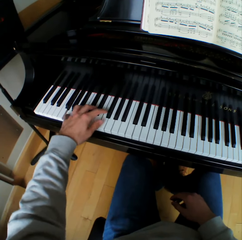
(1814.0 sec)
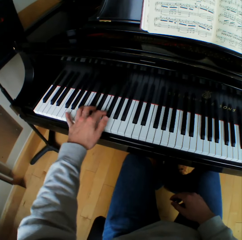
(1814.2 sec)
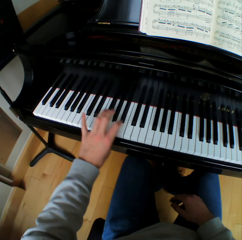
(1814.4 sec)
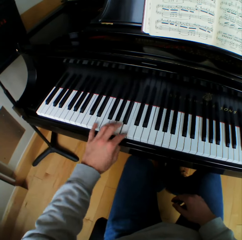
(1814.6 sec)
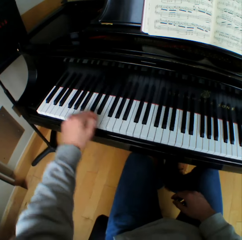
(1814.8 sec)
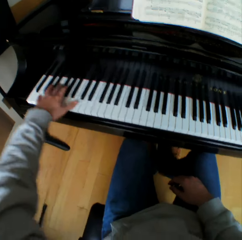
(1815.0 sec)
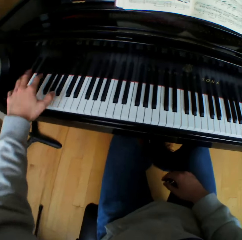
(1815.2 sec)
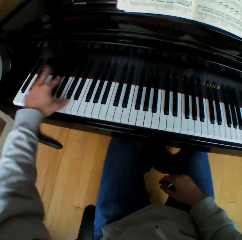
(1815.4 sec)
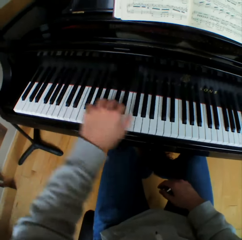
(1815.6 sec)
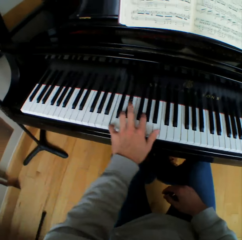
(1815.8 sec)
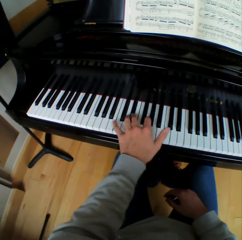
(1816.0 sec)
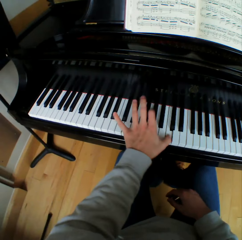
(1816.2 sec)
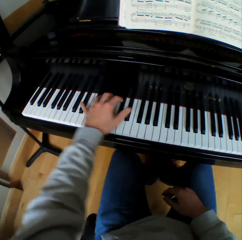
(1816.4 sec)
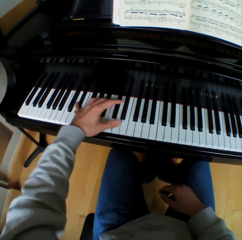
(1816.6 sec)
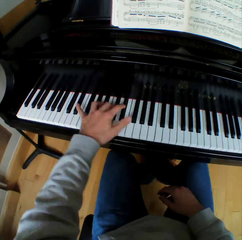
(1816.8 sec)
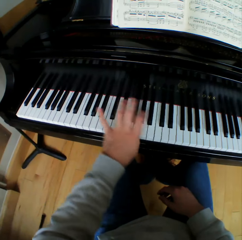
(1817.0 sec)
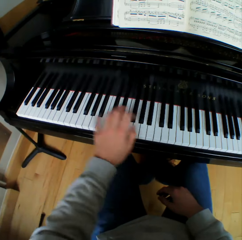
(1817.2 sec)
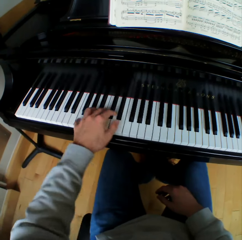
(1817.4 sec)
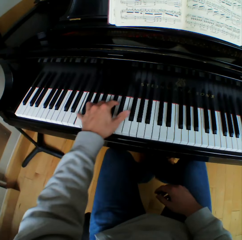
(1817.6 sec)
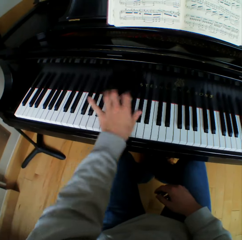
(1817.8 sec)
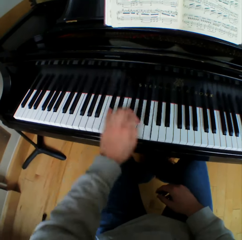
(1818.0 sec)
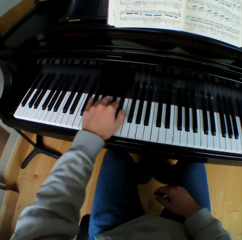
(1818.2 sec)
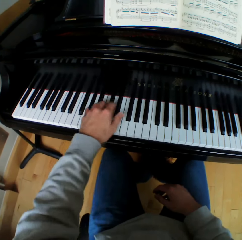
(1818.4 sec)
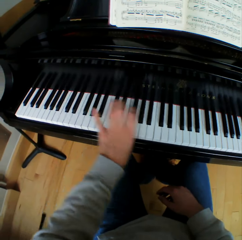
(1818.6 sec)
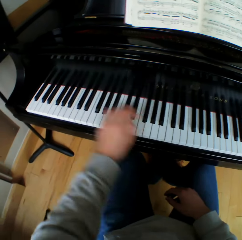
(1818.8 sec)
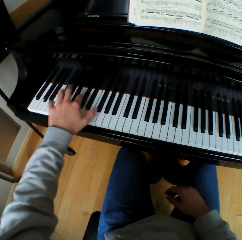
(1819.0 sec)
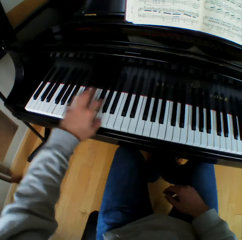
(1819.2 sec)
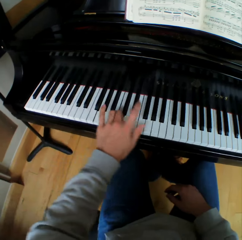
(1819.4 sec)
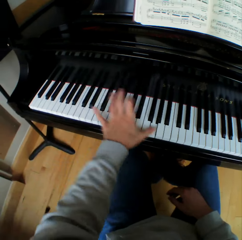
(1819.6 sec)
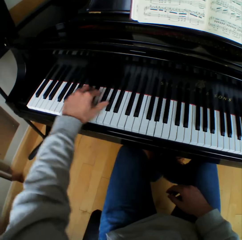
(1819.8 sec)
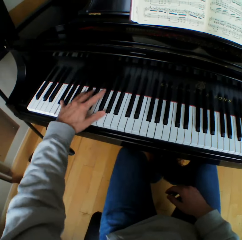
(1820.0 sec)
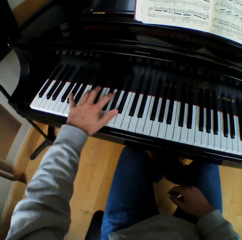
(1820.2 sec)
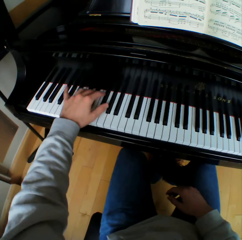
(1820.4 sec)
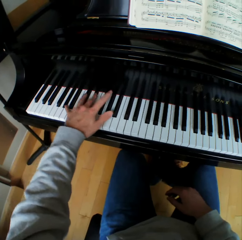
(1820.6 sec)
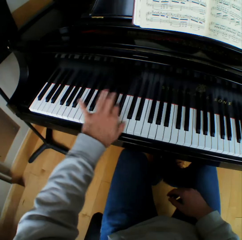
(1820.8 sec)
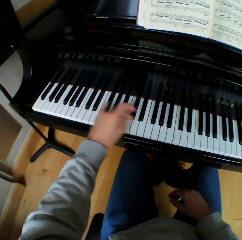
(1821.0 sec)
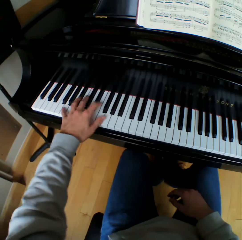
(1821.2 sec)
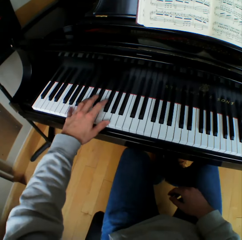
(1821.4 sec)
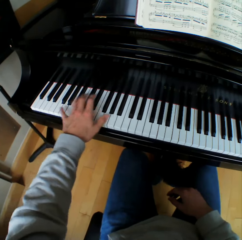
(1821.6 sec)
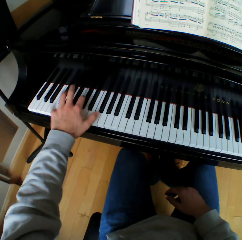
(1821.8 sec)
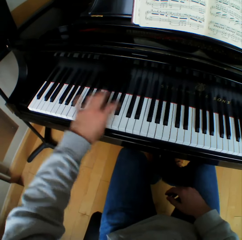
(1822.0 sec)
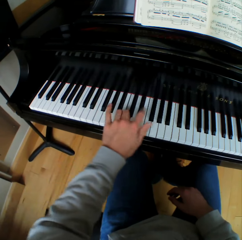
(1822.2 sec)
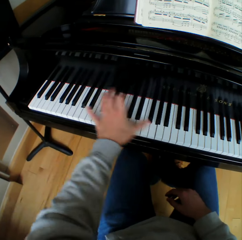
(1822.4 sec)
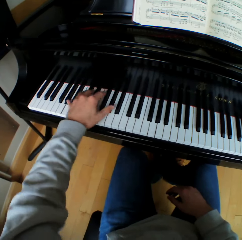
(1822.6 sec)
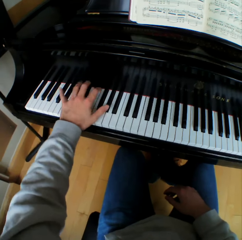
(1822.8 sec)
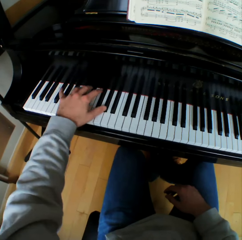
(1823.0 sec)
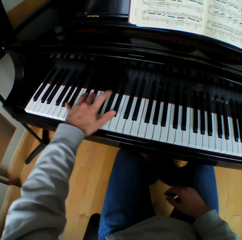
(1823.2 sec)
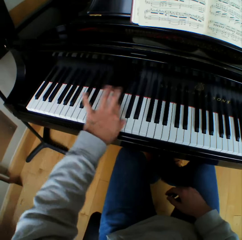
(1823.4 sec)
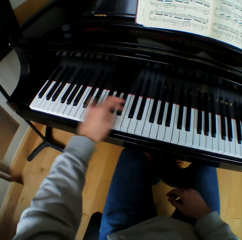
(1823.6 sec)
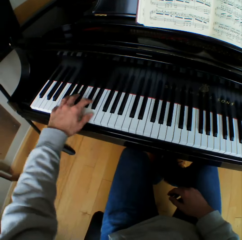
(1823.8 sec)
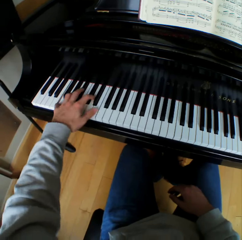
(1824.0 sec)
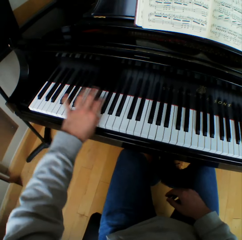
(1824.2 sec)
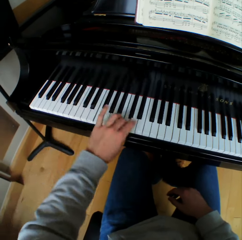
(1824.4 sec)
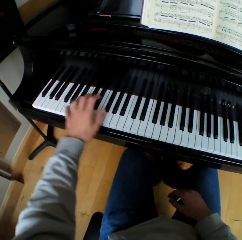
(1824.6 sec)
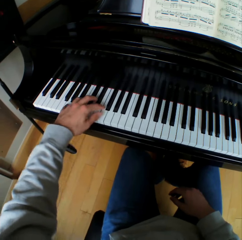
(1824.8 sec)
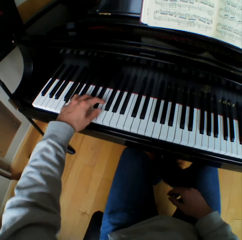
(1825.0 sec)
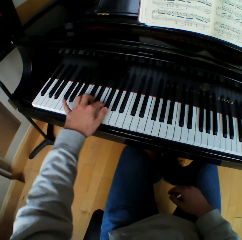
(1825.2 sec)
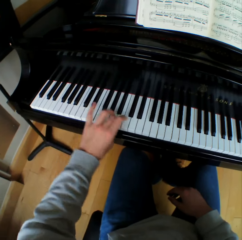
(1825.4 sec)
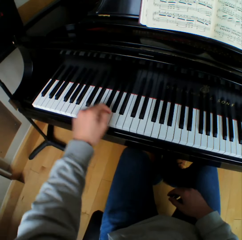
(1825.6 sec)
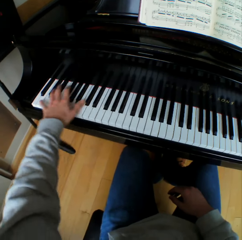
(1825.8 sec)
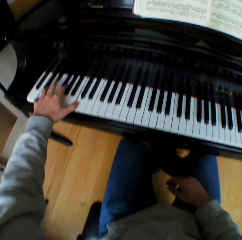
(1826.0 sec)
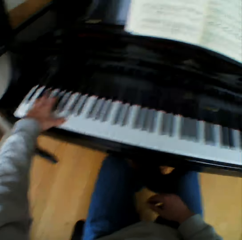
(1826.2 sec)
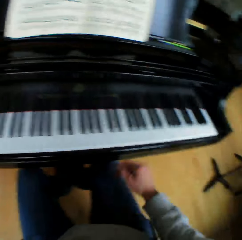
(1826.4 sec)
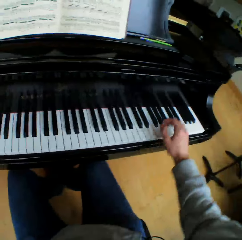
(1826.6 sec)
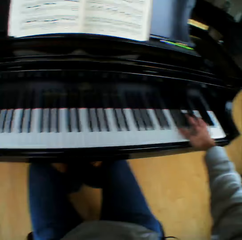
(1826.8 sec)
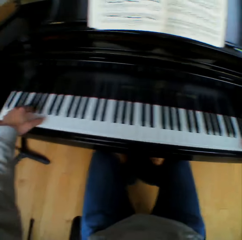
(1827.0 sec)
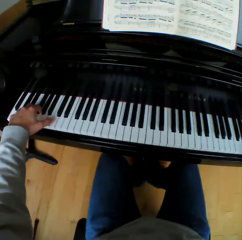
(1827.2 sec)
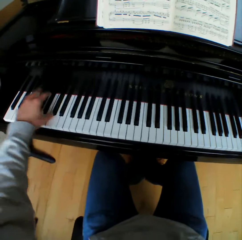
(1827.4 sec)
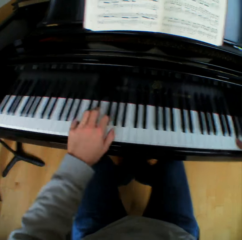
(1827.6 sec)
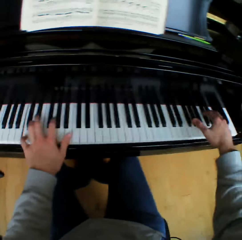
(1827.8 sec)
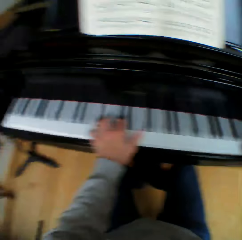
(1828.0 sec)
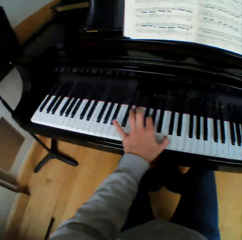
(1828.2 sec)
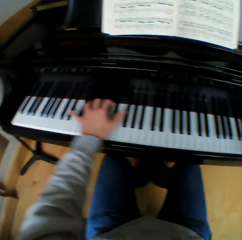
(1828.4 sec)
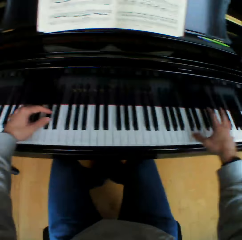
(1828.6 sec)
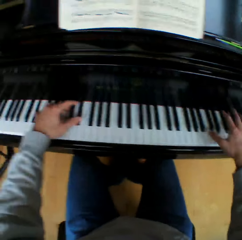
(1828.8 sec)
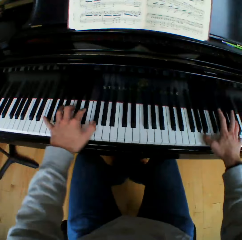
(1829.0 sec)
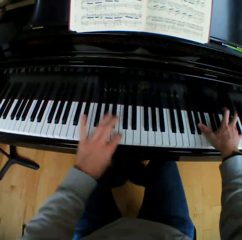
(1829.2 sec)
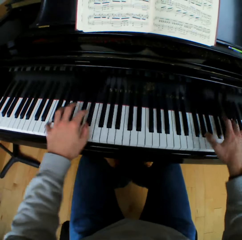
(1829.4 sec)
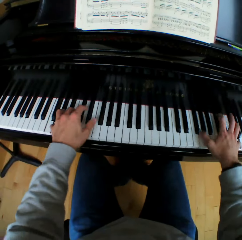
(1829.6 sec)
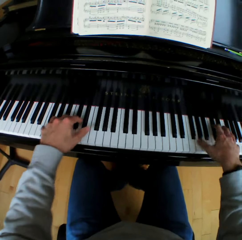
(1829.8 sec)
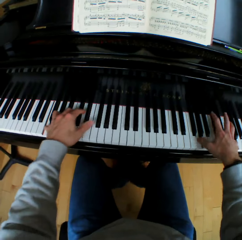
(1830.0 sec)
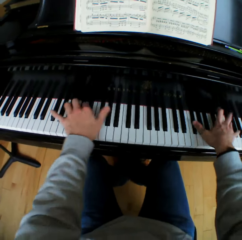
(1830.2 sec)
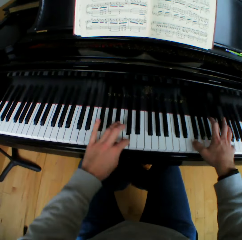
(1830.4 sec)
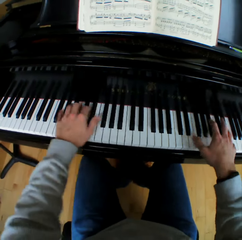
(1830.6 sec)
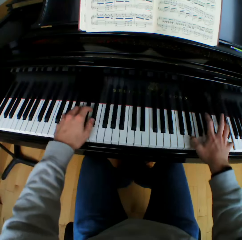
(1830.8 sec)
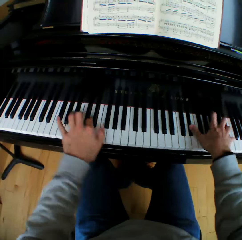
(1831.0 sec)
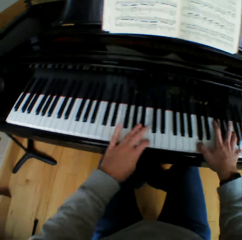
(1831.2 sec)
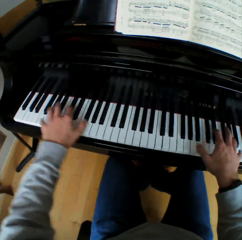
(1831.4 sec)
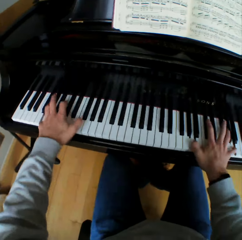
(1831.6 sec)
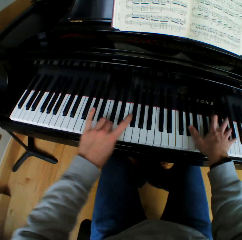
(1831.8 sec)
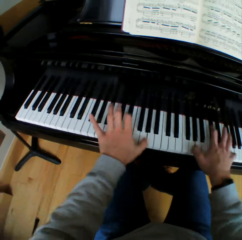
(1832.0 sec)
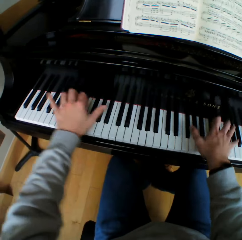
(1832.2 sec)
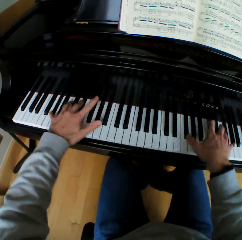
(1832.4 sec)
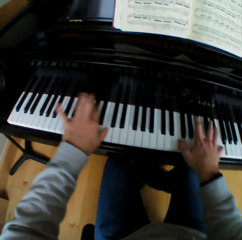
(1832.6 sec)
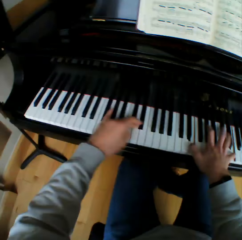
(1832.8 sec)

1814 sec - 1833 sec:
The camera wearer moves his right hand from his lap. He plays the piano with both hands.

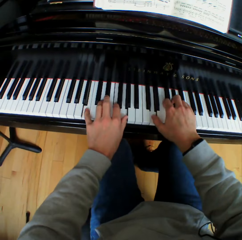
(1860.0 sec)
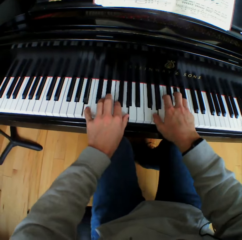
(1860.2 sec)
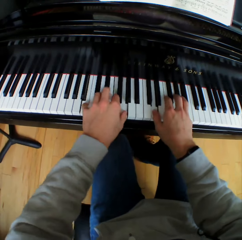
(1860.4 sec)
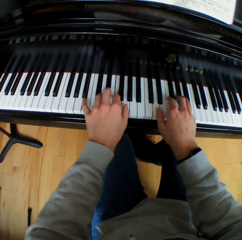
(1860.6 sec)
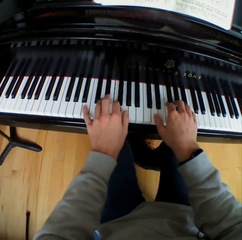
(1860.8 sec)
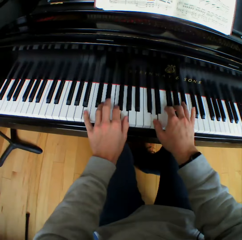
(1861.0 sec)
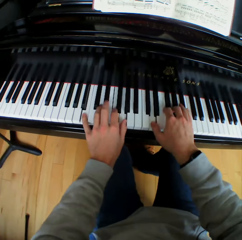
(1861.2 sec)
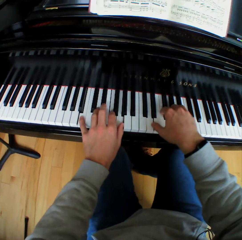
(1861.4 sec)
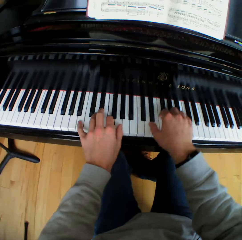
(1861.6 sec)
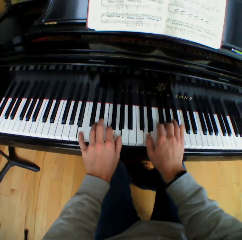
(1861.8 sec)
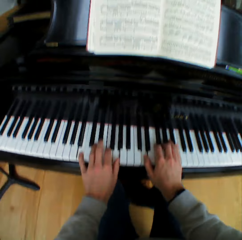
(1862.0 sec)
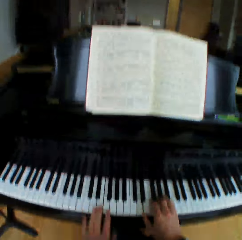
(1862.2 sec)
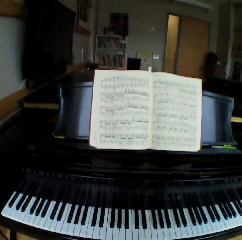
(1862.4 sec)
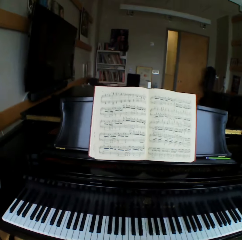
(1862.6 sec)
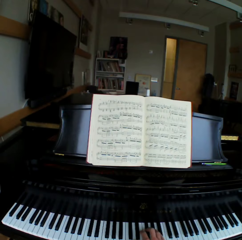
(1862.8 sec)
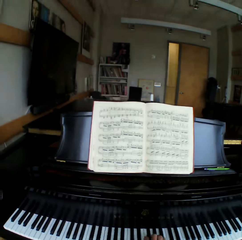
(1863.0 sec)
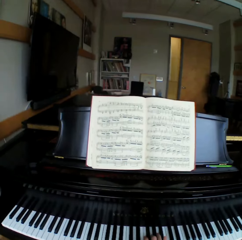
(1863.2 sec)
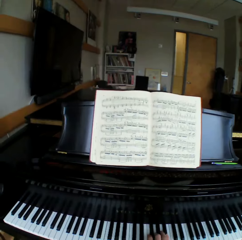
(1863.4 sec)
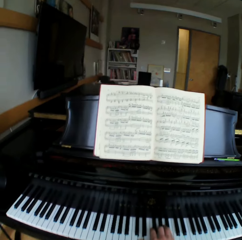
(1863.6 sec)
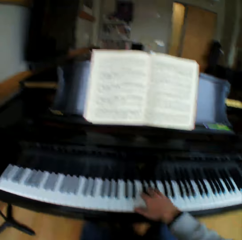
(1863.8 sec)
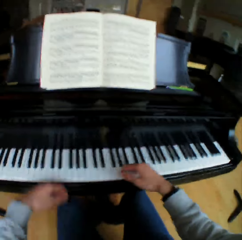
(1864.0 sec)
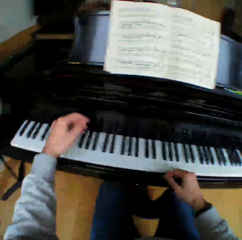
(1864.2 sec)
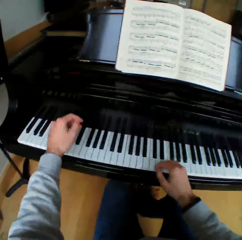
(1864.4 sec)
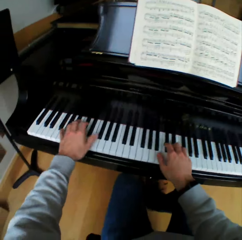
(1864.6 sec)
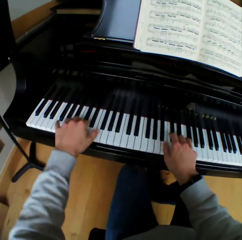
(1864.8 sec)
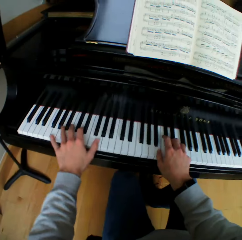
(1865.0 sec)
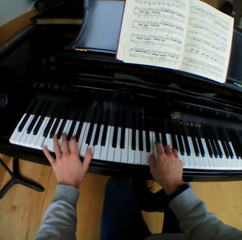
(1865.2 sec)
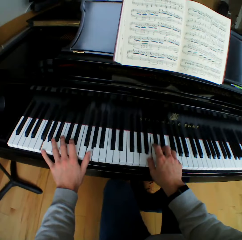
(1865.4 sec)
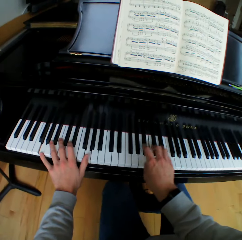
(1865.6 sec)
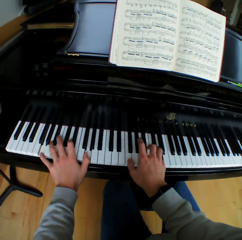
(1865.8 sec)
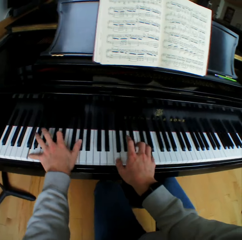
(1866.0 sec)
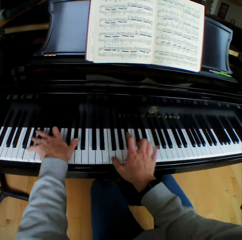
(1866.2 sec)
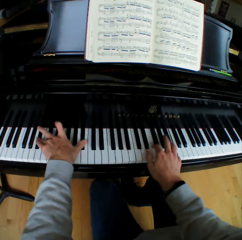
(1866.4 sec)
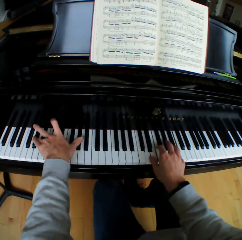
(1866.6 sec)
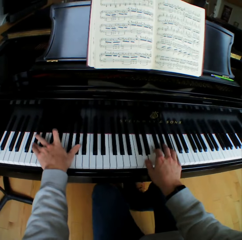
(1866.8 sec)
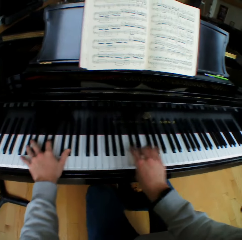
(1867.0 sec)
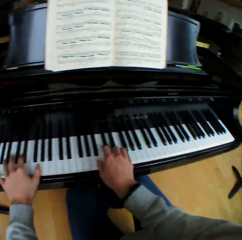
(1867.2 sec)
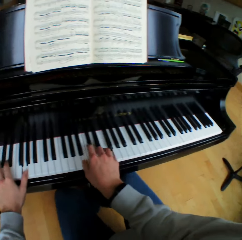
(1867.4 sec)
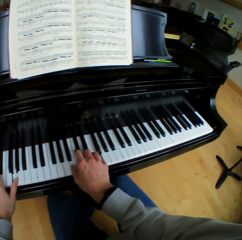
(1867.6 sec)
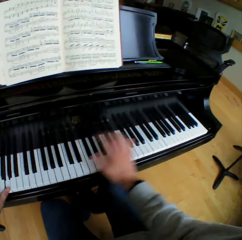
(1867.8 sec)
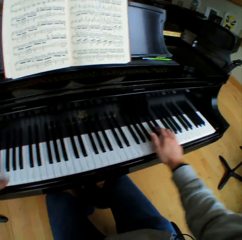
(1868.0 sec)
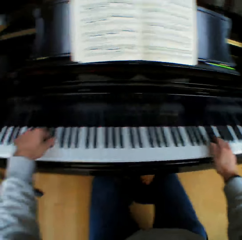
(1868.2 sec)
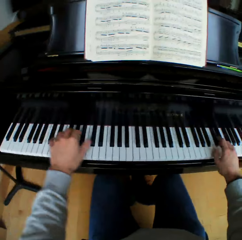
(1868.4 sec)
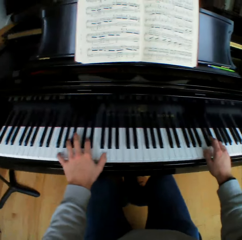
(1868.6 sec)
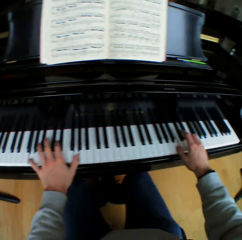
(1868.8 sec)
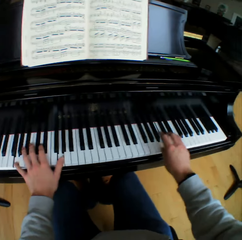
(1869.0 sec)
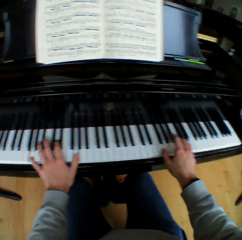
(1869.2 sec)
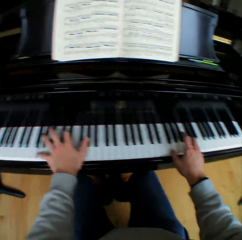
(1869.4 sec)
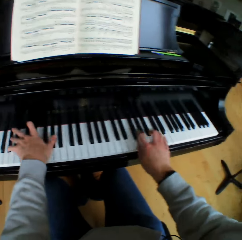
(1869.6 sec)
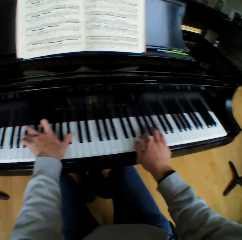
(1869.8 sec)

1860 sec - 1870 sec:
The camera wearer looks at the hymn book. He moves his left hand. He plays the piano.
